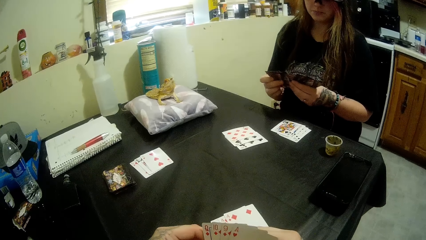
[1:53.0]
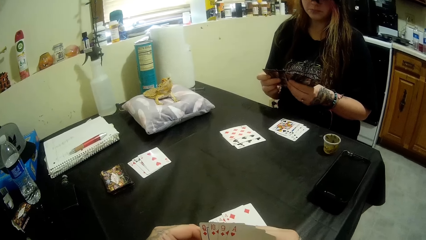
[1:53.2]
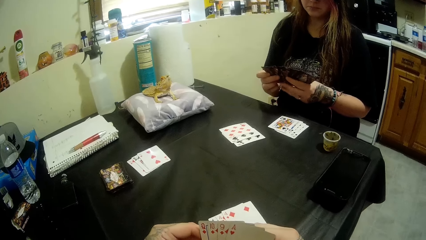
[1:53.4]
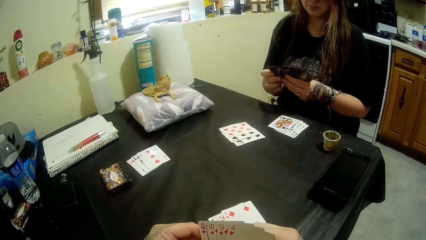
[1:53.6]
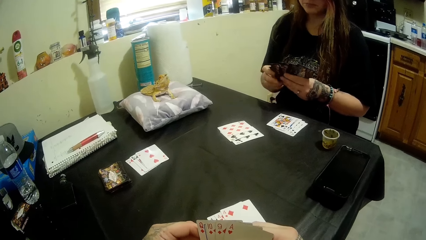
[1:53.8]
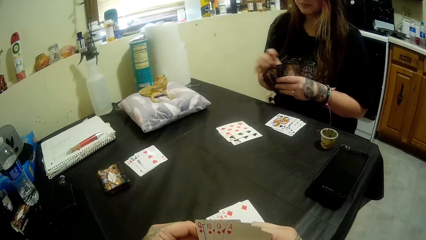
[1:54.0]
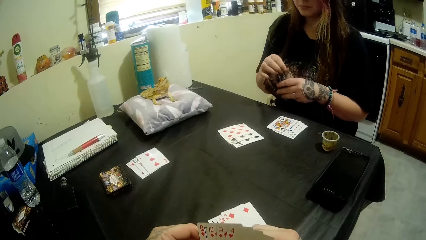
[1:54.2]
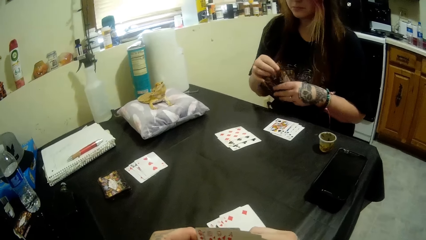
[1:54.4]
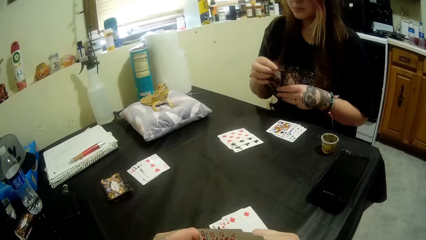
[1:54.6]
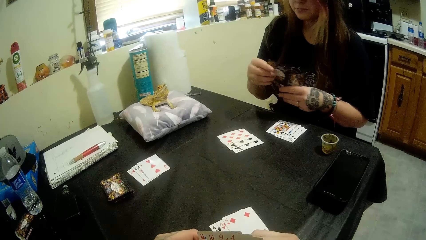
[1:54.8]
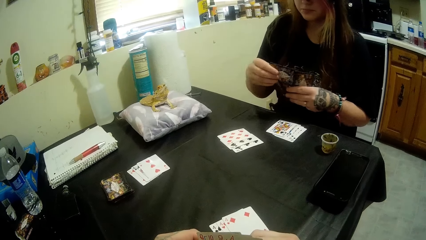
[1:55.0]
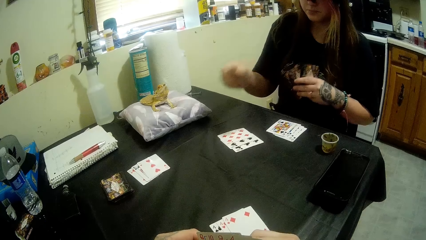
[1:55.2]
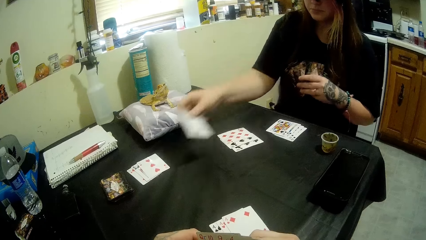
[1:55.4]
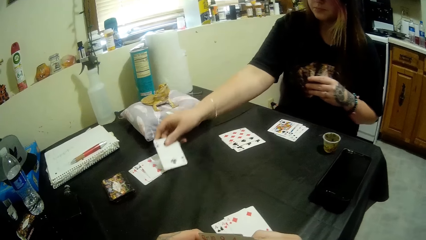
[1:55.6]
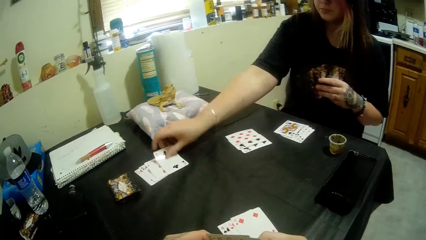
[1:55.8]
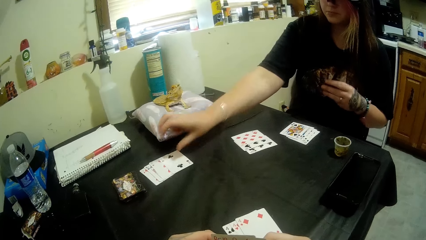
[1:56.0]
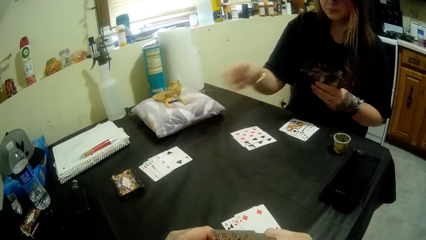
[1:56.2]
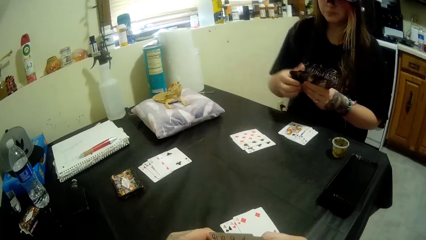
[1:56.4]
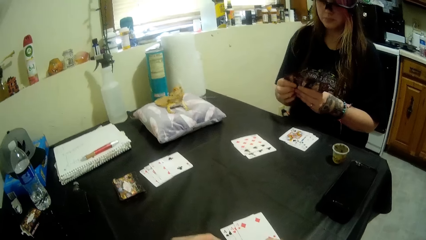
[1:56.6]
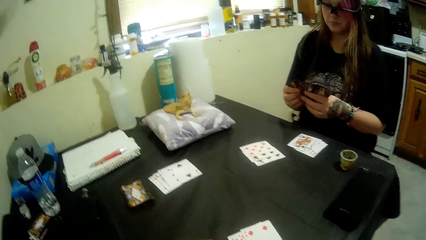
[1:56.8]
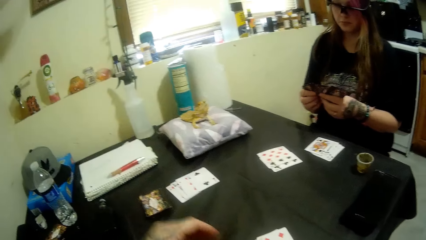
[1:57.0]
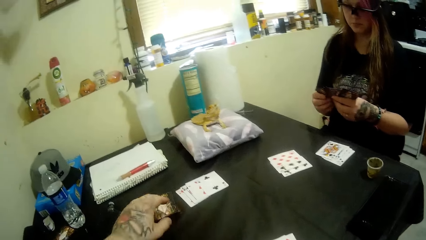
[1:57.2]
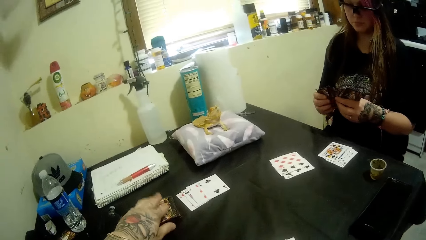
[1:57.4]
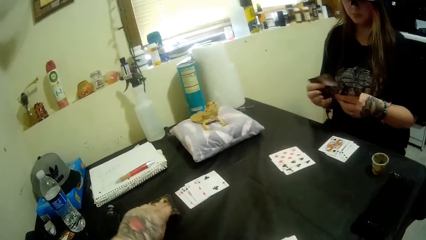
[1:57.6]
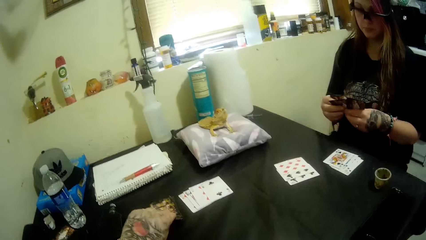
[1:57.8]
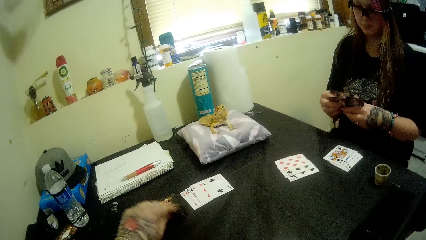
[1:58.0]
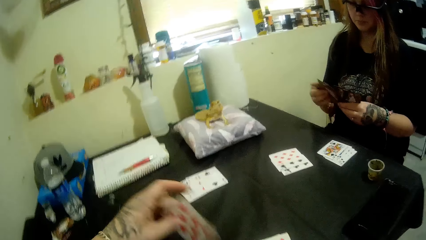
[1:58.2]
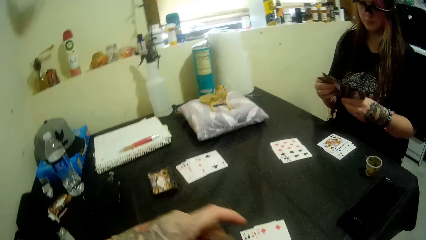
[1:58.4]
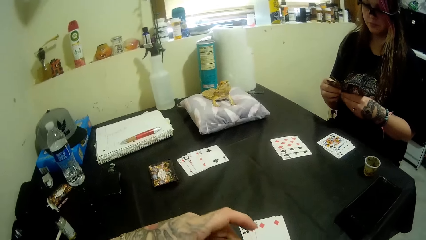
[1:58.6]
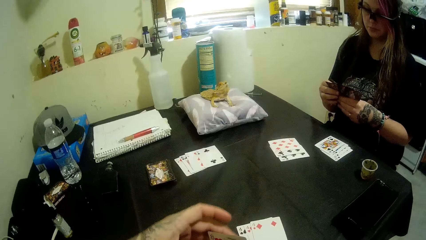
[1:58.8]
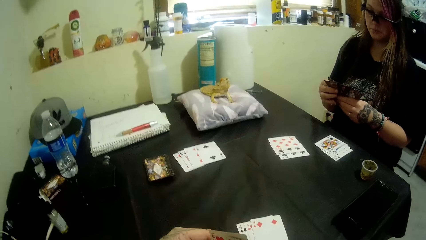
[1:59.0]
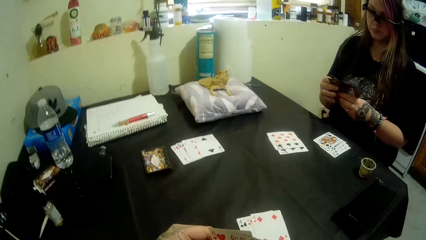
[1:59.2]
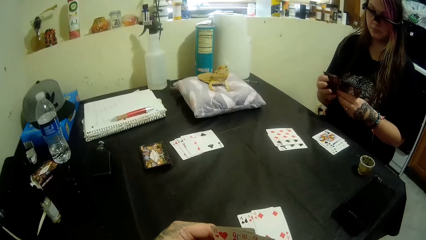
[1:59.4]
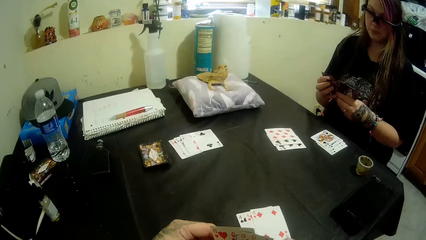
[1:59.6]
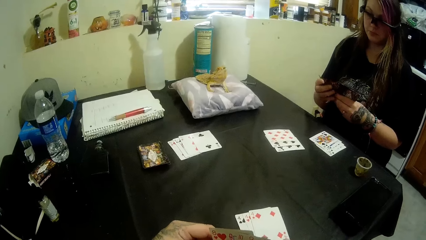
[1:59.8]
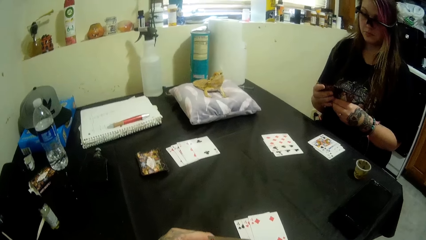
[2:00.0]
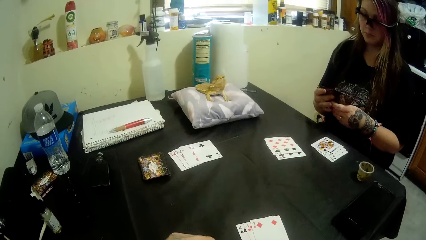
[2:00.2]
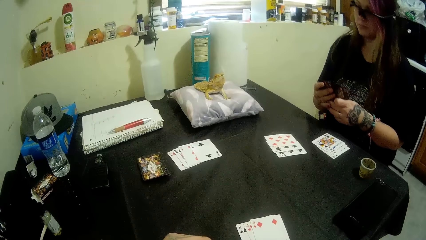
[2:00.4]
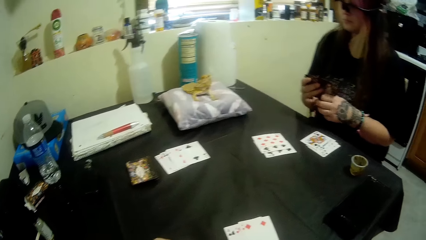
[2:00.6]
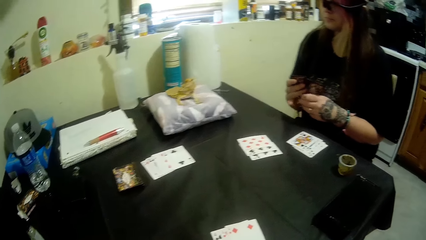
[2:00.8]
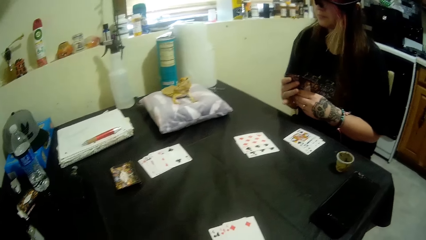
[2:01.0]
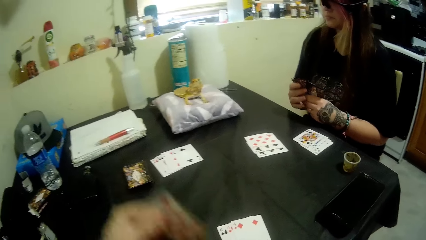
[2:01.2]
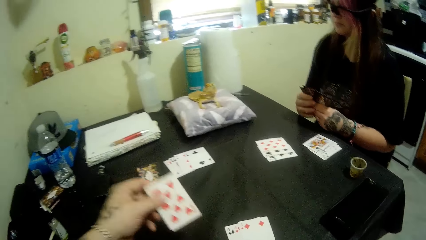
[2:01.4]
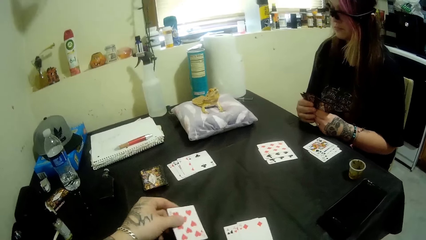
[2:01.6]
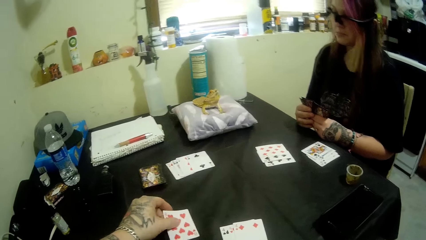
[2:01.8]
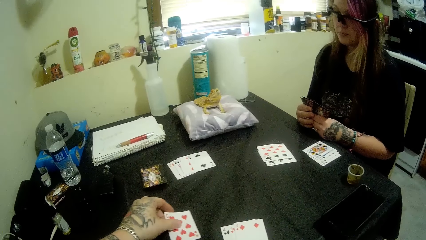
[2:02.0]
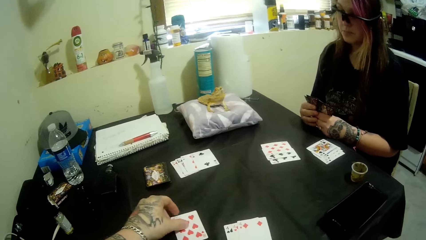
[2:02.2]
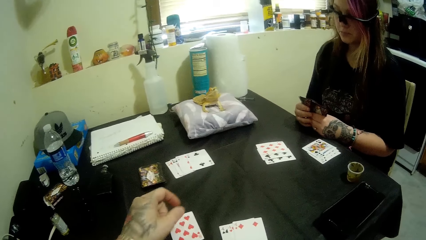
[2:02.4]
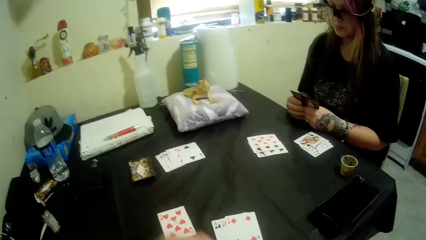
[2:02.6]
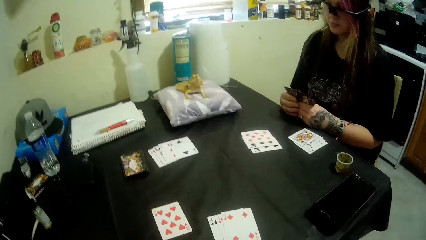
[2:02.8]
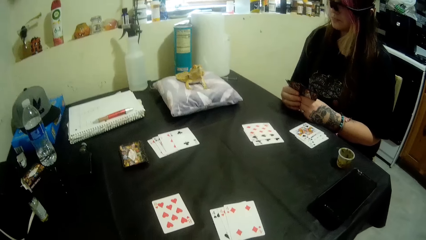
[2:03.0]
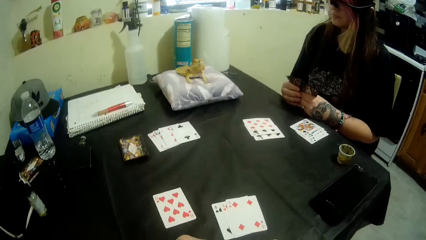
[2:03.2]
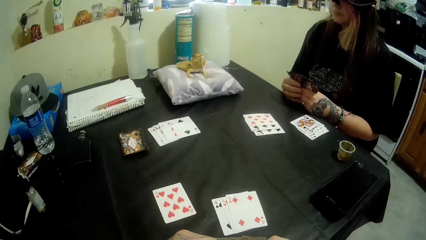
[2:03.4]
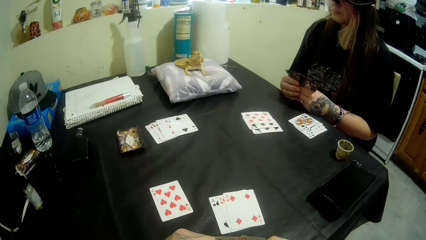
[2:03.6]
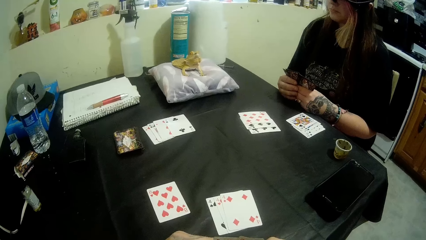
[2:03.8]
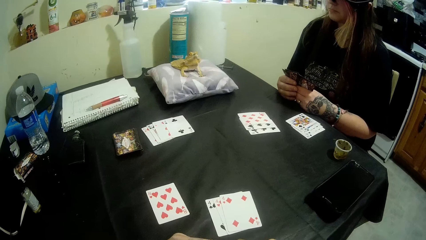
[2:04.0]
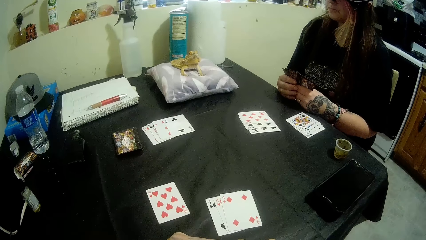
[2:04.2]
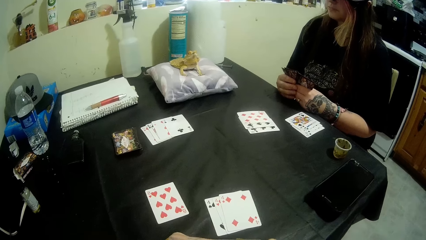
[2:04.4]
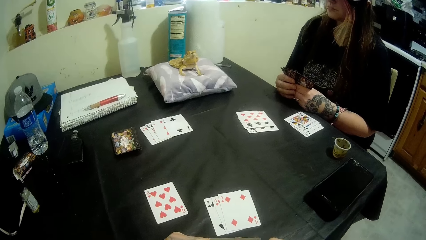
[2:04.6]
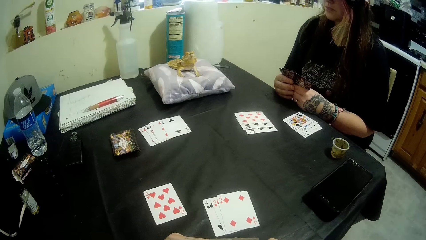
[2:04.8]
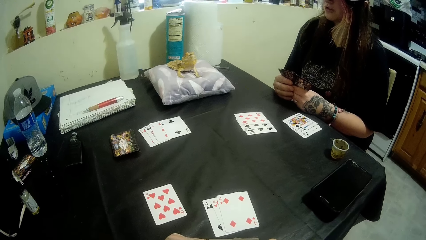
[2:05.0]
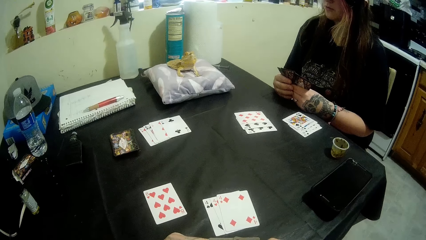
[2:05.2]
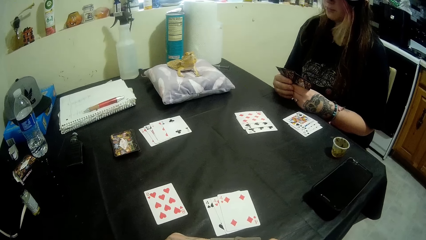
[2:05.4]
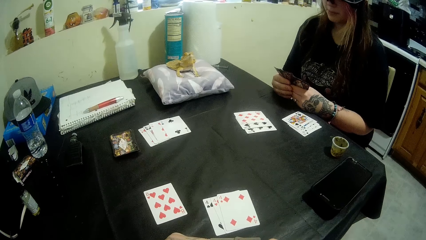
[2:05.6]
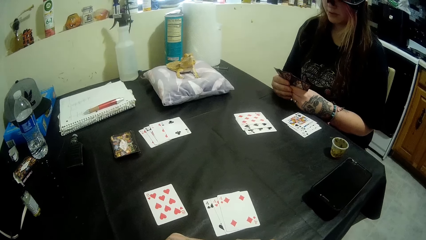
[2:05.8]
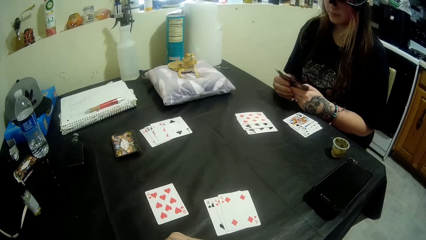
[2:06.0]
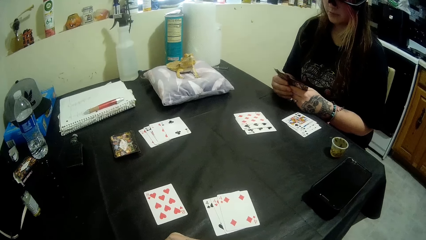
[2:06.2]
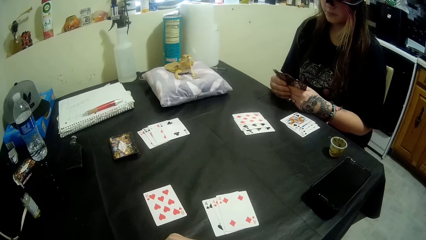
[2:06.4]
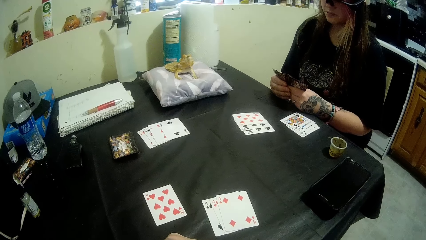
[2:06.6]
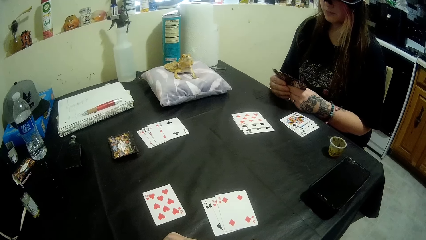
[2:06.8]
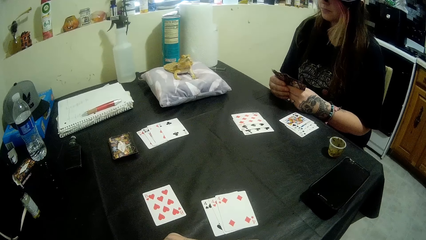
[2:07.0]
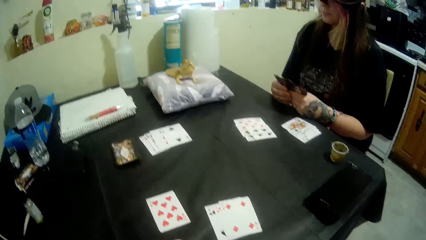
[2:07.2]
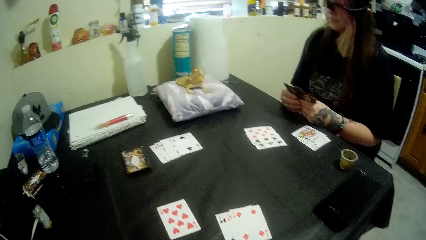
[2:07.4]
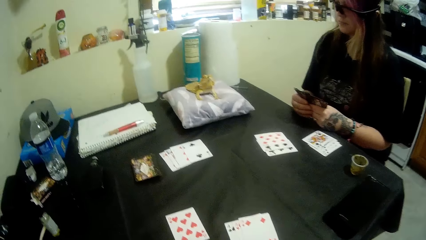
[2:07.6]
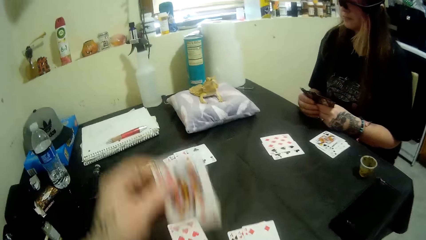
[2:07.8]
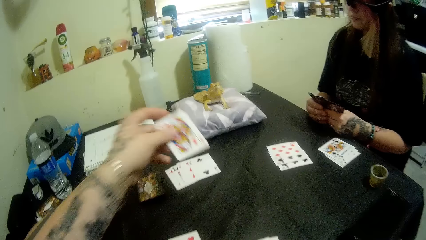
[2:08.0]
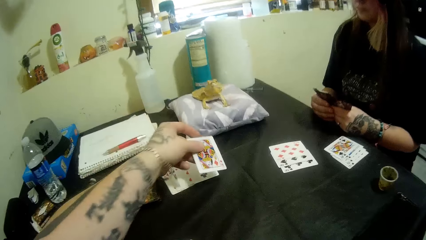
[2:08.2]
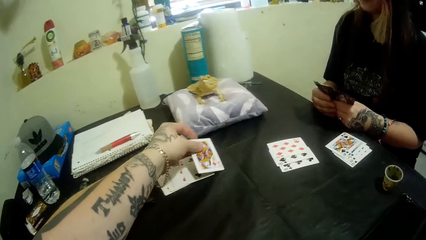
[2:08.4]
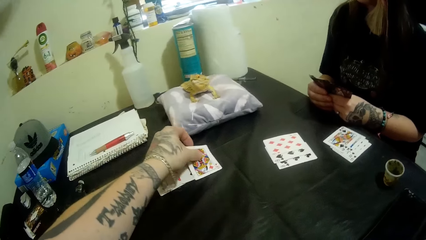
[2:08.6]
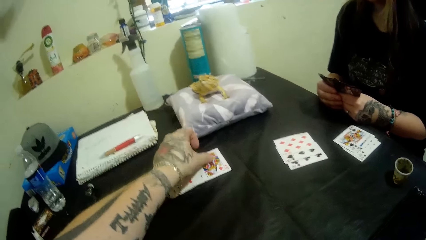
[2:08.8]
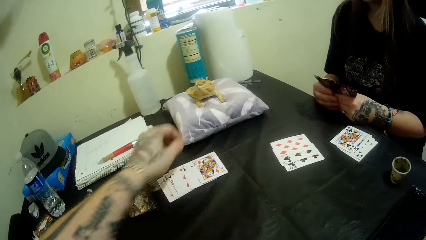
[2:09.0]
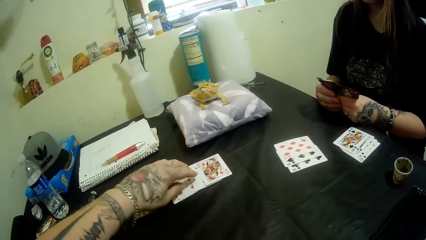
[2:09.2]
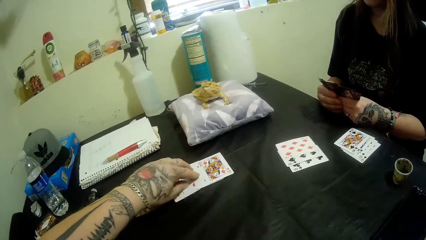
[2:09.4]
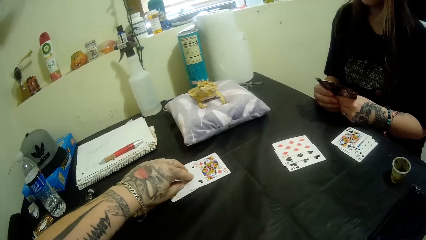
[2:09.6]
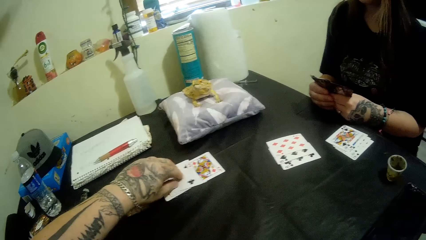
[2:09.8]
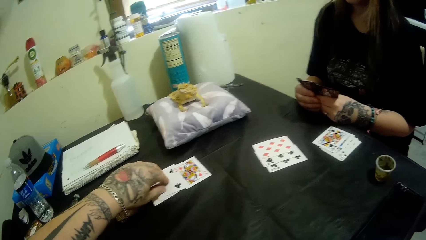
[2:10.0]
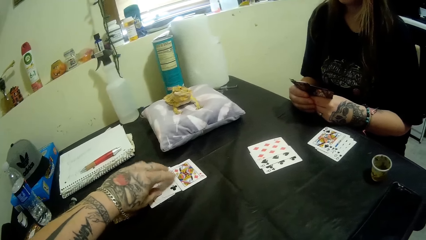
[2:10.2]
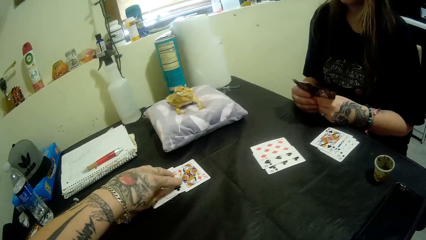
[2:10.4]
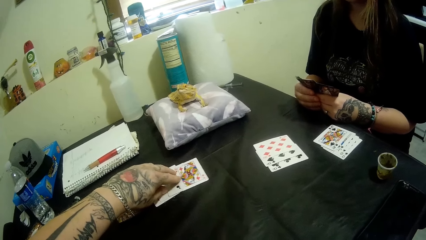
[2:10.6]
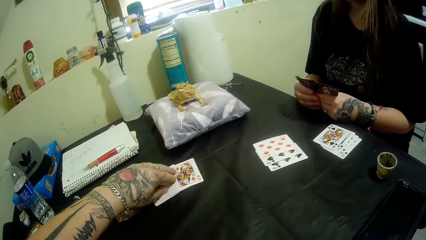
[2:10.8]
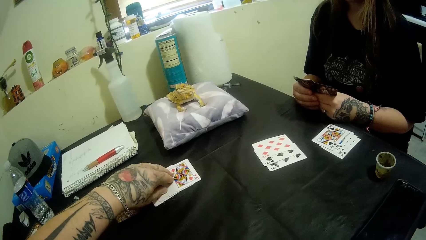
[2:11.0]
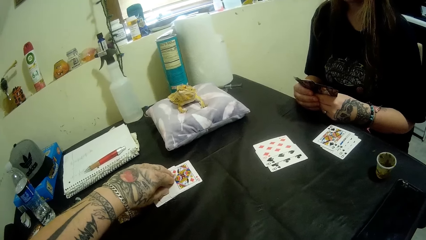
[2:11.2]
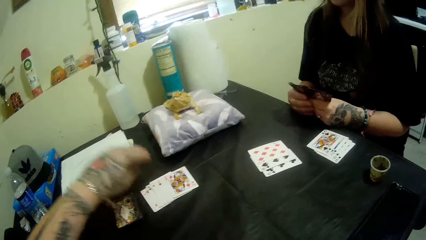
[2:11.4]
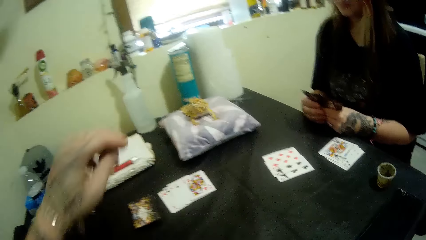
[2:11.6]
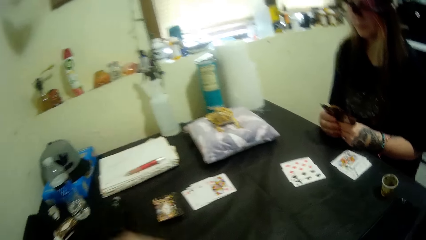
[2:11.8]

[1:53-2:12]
A woman drops a card on the table. The woman shuffles the cards in her hands. The camera wearer picks up a card from the table with his left hand. He holds the cards. He drops a card on the table with his left hand. He looks around the table. He drops a card on the table with his left hand. He adjusts the cards on the table with his left hand.
